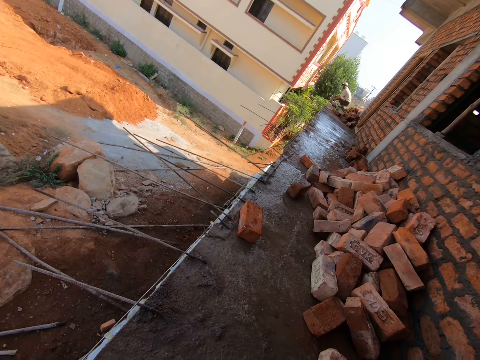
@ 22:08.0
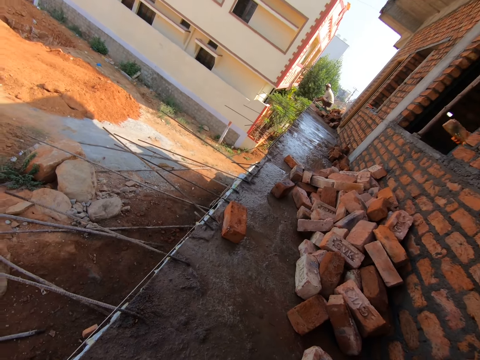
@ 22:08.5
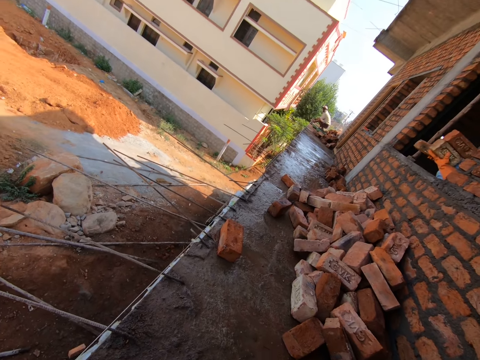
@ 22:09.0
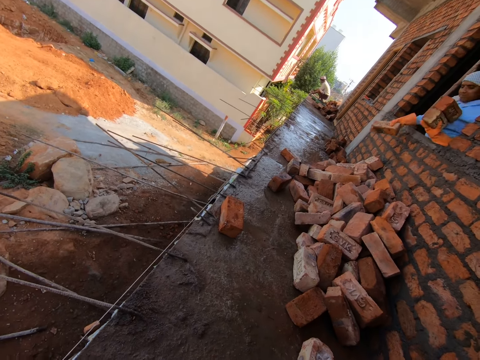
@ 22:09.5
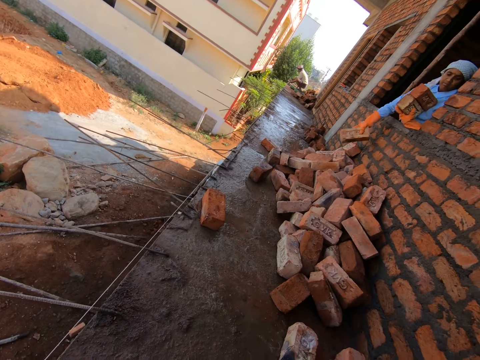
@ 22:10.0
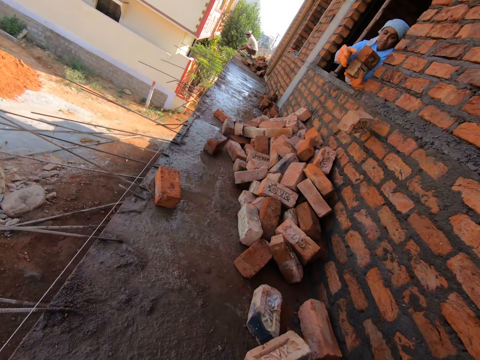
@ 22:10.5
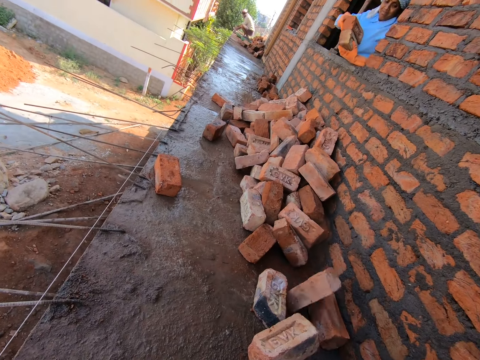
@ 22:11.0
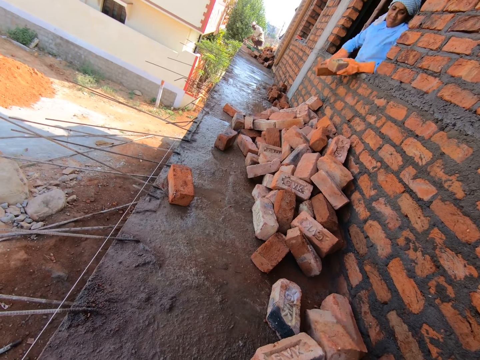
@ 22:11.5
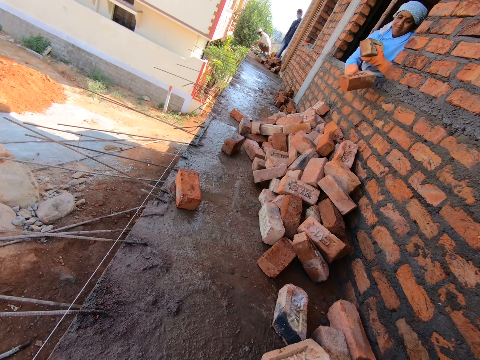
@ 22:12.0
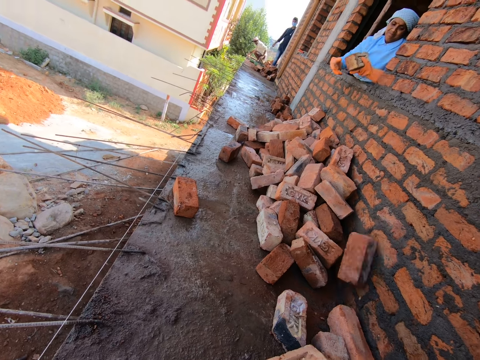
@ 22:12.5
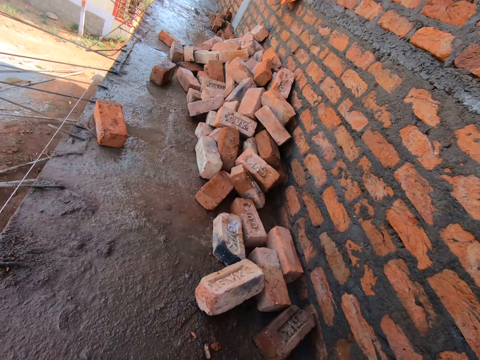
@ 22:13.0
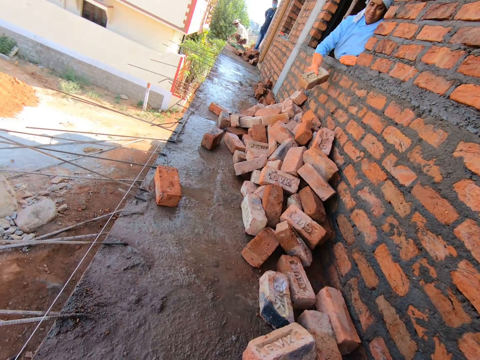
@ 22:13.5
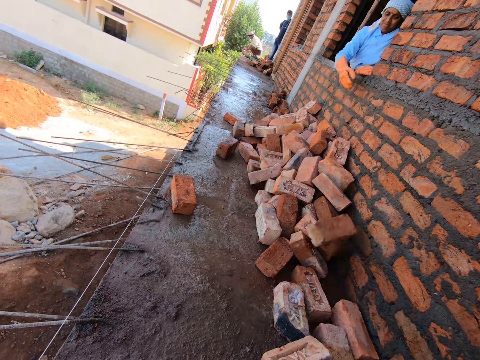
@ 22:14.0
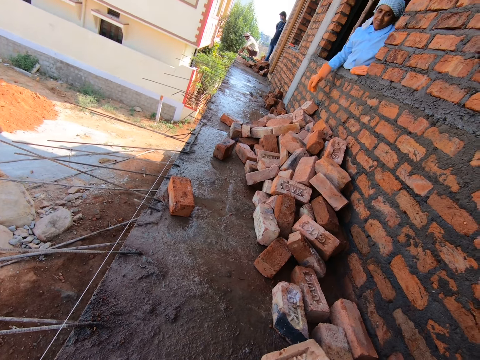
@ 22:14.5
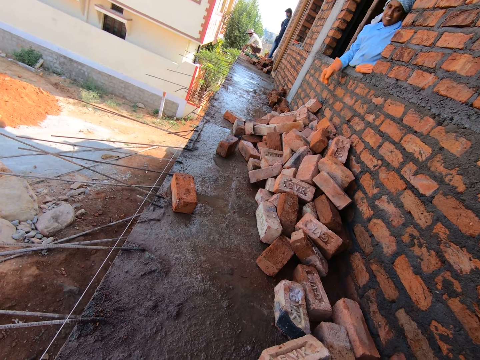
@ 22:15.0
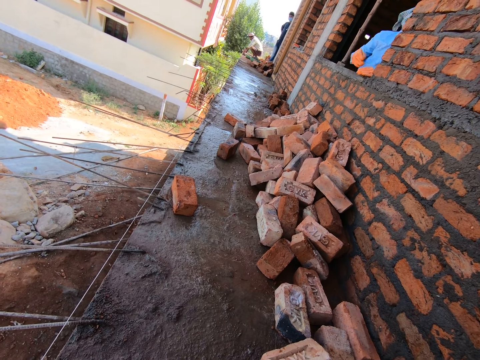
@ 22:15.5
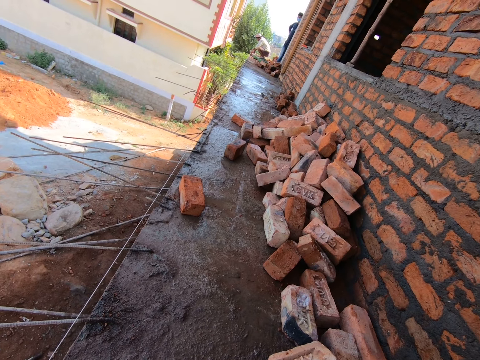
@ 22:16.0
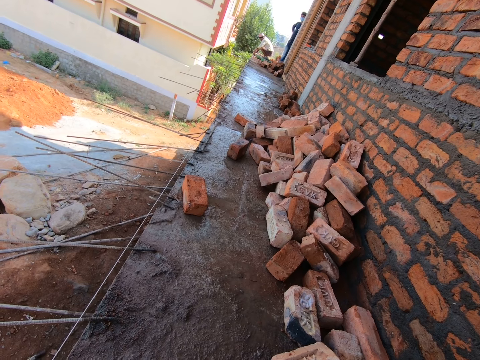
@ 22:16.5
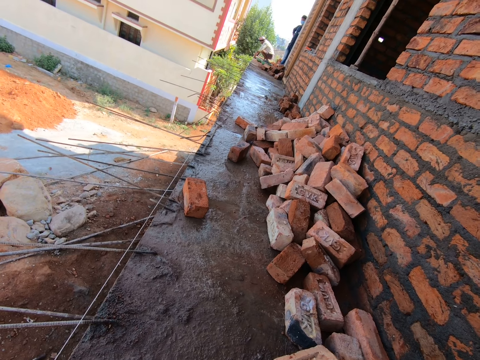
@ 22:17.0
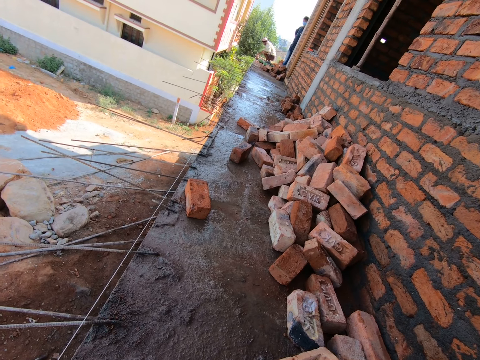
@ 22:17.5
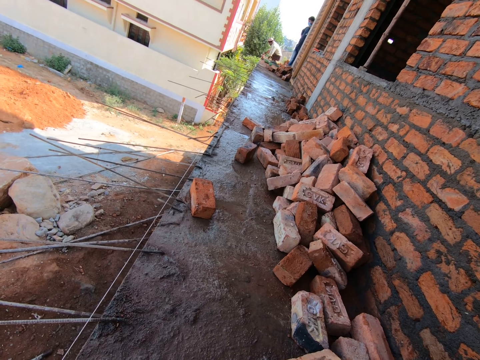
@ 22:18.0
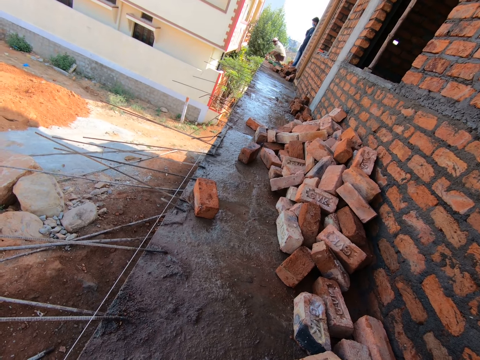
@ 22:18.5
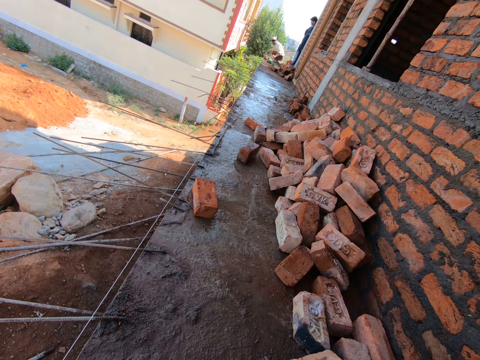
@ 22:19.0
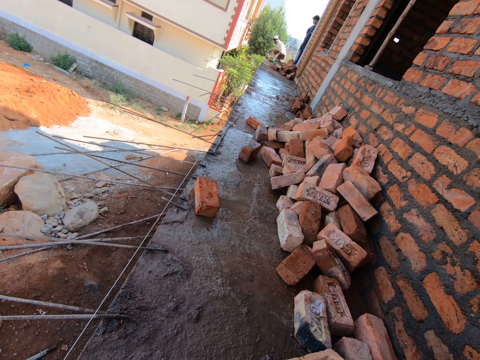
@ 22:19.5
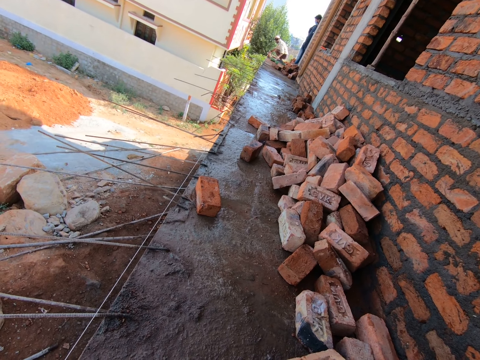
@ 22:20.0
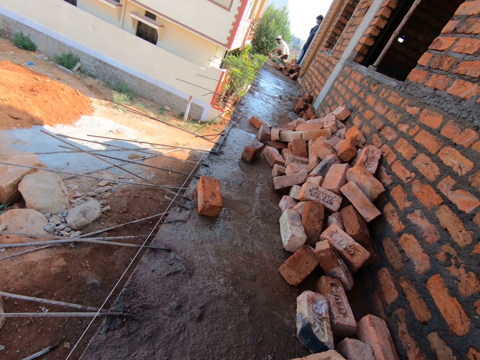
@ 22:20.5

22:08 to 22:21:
A person holds bricks on the window. The person throws the bricks on the floor through the window. The person holds the brick with the right hand. The person throws the brick on the floor. Another person gestures. The first person holds the brick with the right hand. The first person throws the brick on the floor through the window. The first person looks around and moves. A third person measures the building with a string.

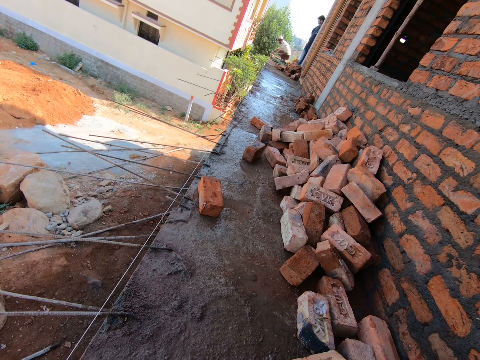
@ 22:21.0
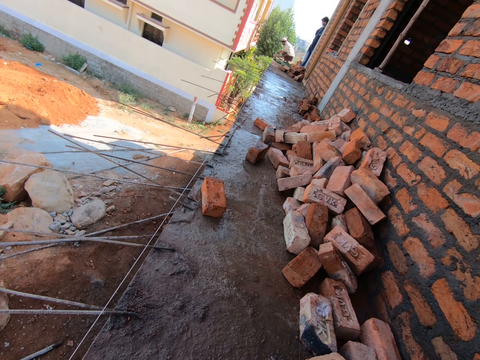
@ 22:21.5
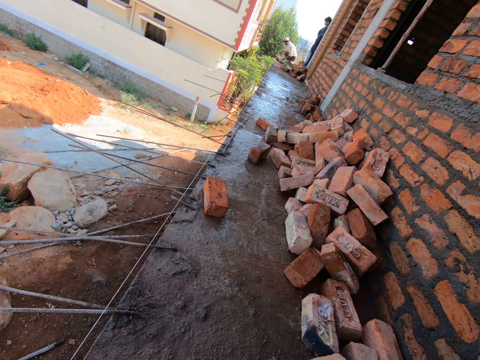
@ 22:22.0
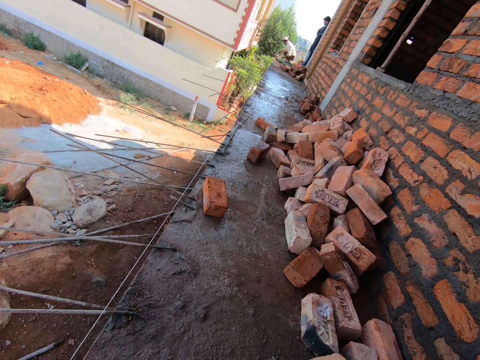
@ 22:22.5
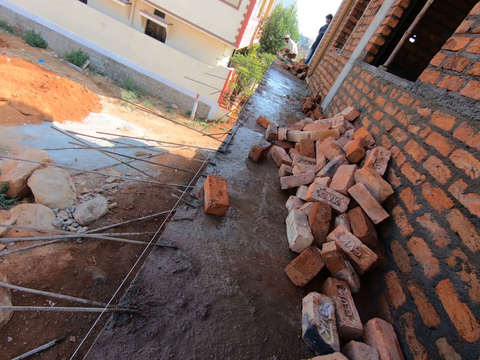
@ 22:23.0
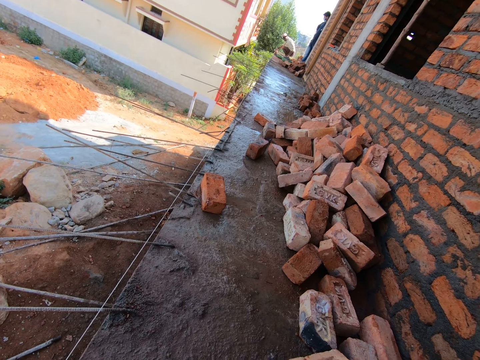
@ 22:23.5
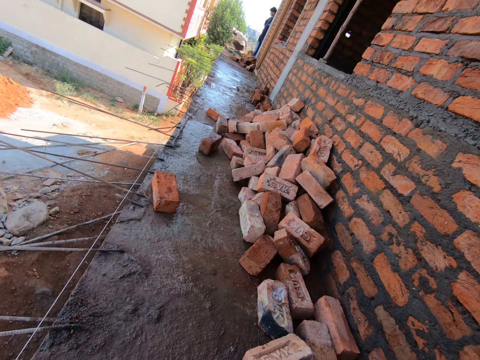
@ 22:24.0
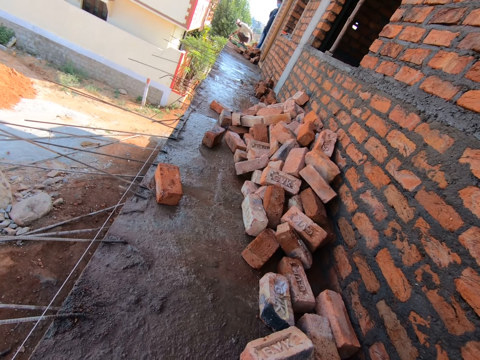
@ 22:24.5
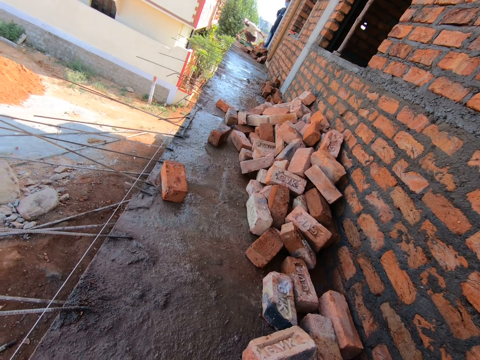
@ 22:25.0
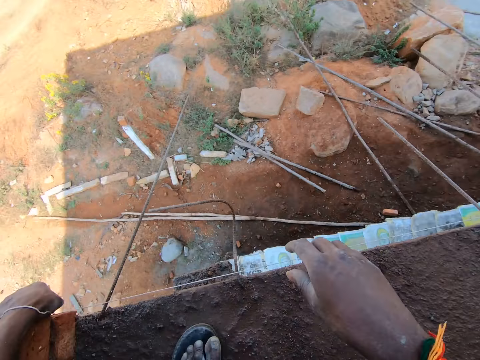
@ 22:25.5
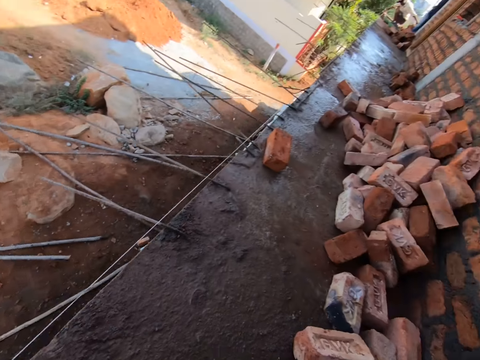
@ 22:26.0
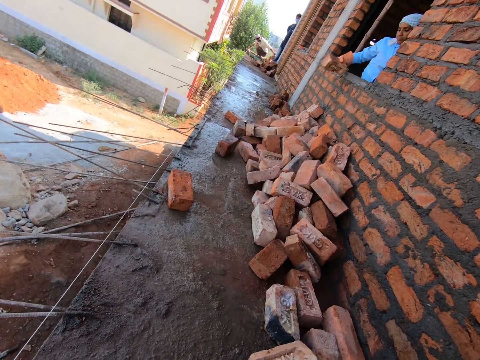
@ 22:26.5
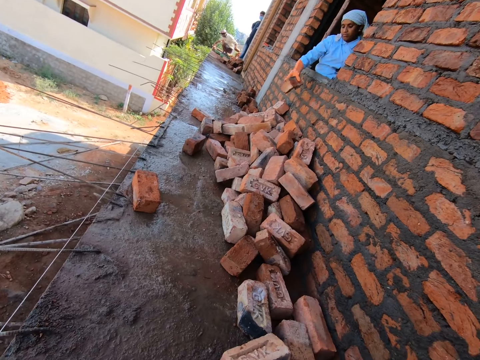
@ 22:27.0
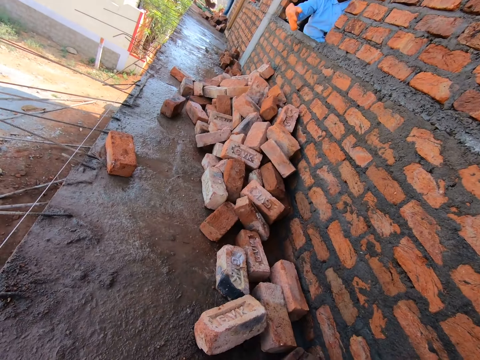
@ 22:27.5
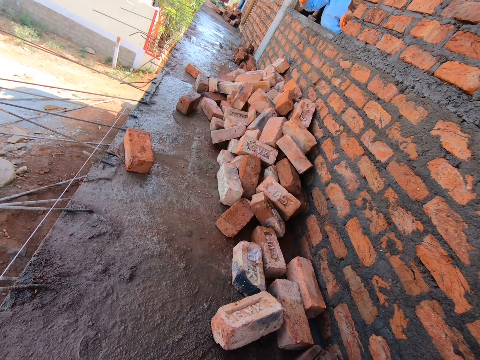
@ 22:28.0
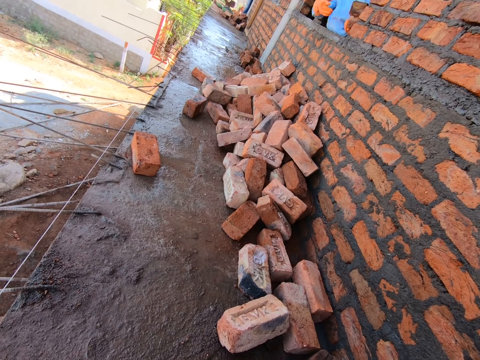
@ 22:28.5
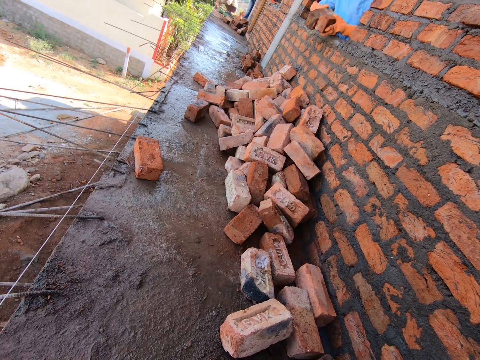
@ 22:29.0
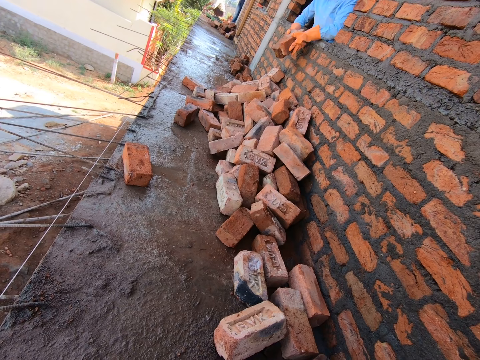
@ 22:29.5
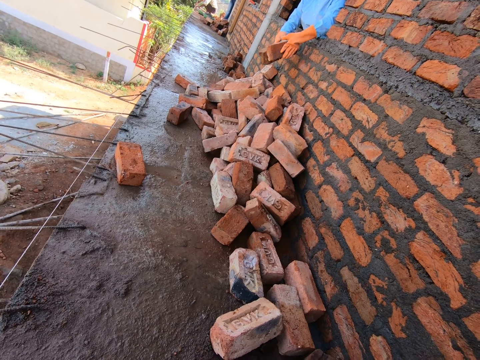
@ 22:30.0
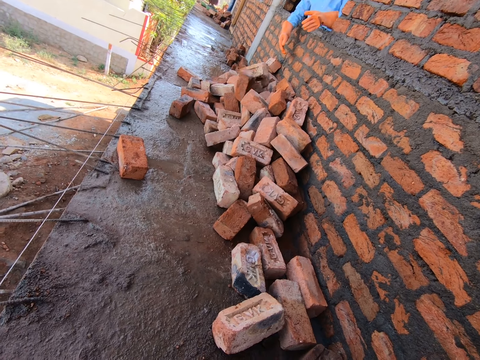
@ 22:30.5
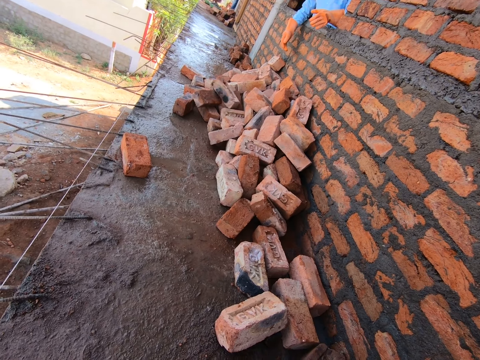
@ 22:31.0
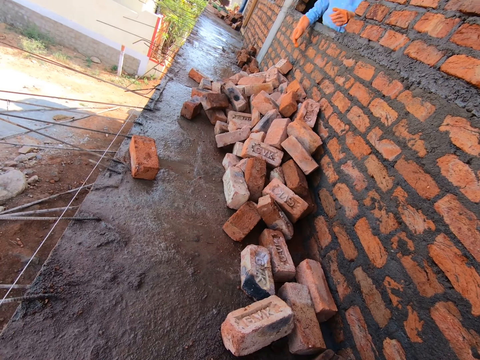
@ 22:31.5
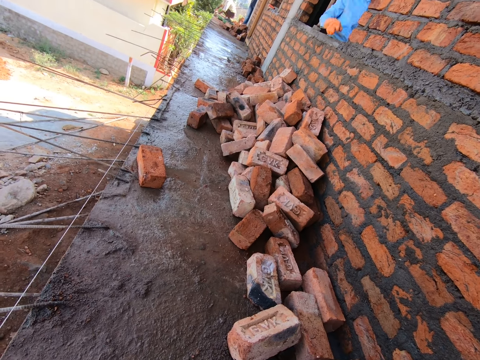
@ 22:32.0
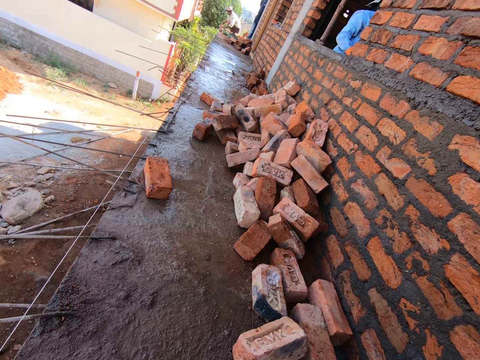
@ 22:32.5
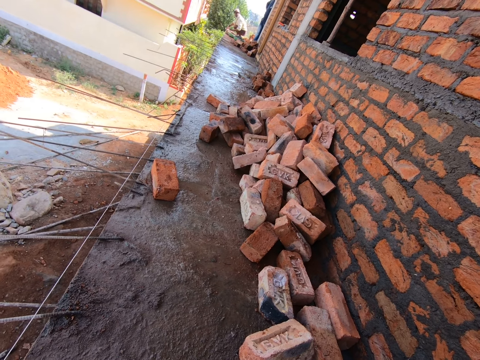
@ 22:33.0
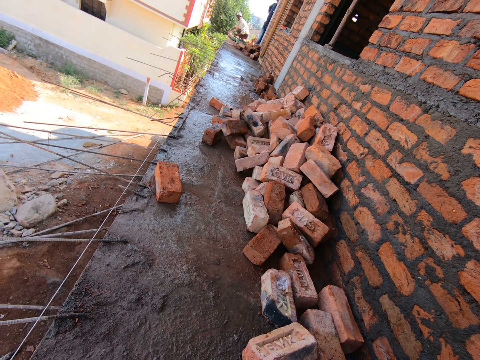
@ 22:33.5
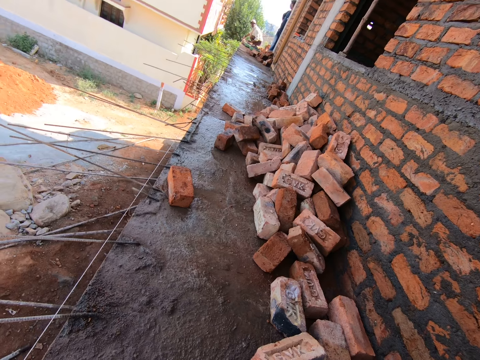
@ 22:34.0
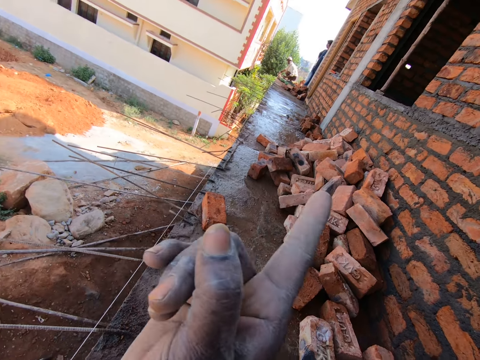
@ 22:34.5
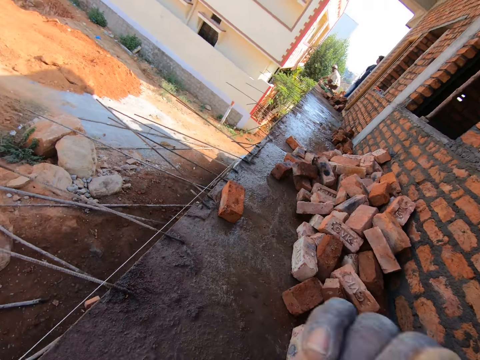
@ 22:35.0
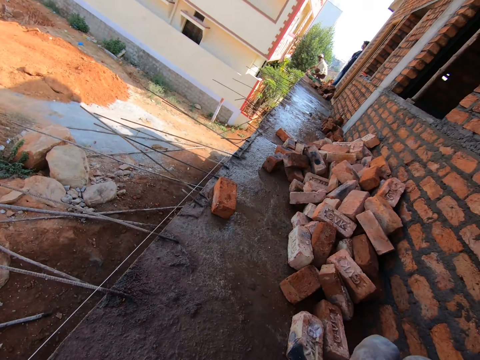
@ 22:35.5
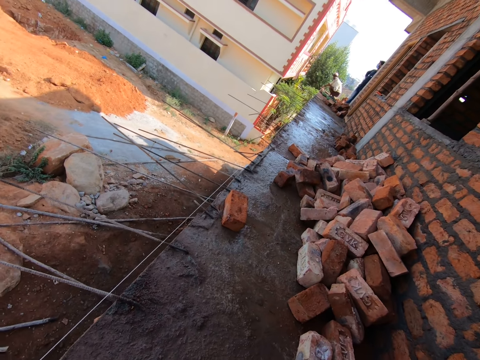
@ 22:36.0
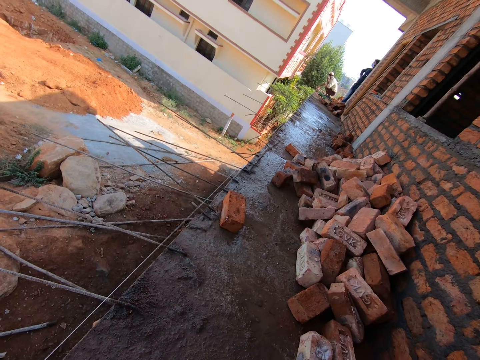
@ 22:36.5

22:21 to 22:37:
The camera wearer measures the building with a person with a string. They look around. They measure the building with the person with the string. Another person holds a brick on the window. The other person throws the brick on the floor through the window. The other person holds bricks with both hands and throws the bricks on the floor. The other person moves from the window. The camera wearer measures the building with the first person with the string. They gesture.
